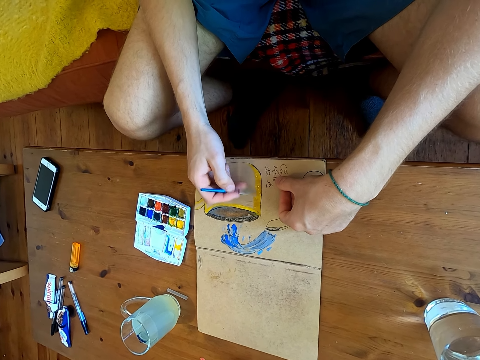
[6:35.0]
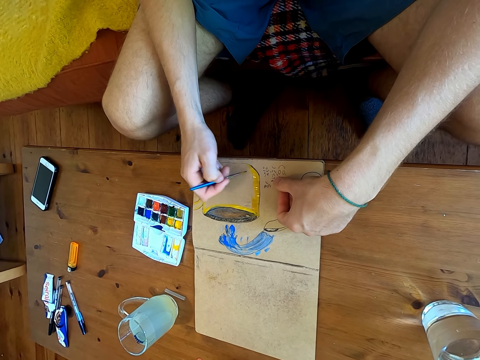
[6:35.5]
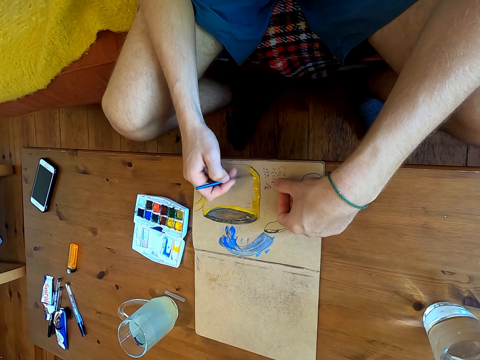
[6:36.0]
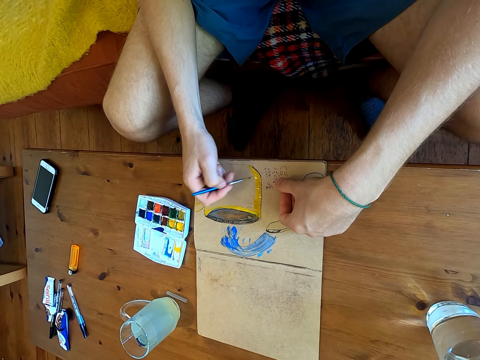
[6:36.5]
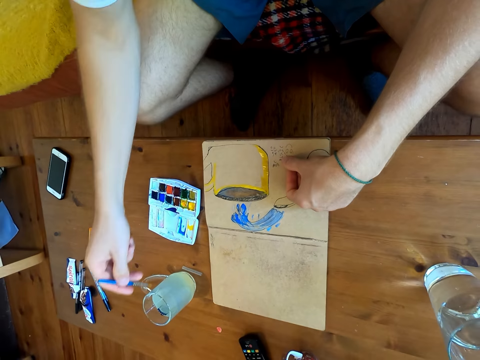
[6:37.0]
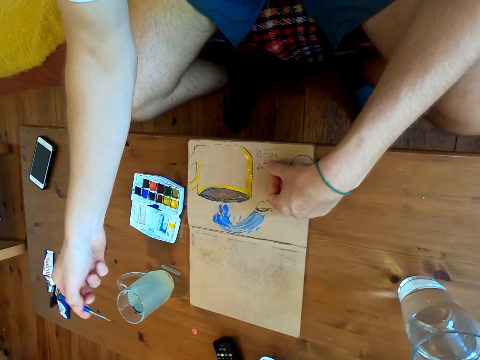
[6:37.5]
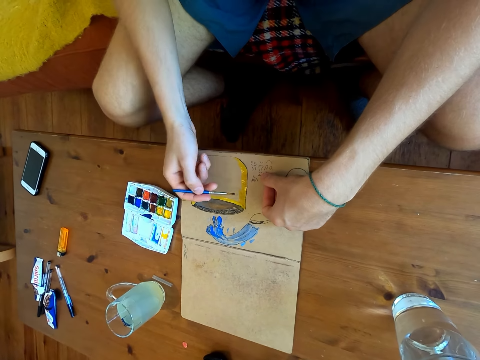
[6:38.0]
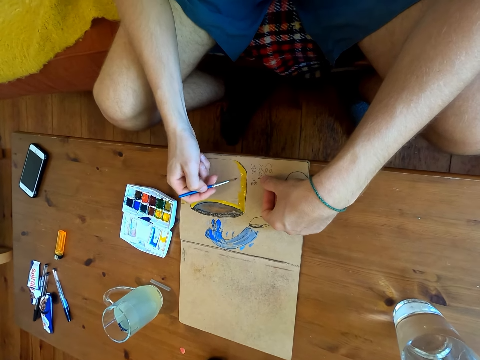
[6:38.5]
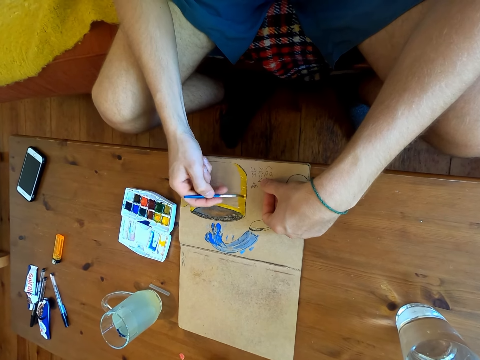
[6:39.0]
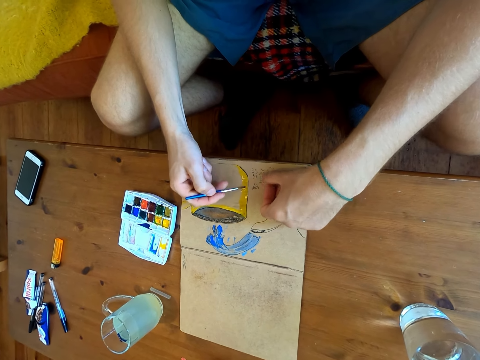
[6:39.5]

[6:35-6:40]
The camera wearer dips the brush into a liquid. They paint on a paper.

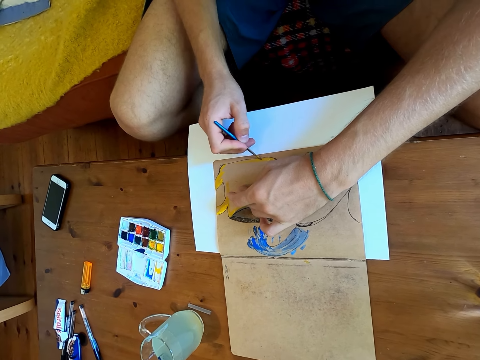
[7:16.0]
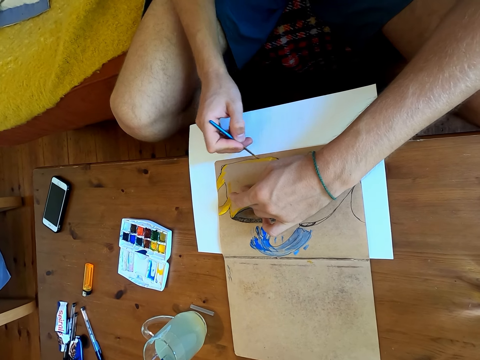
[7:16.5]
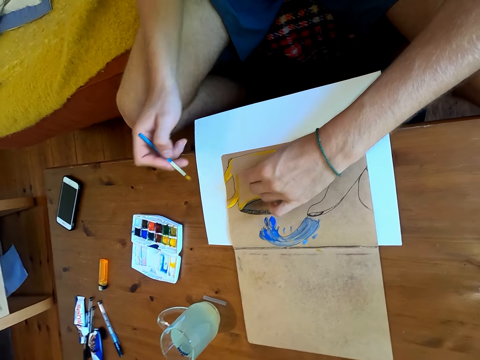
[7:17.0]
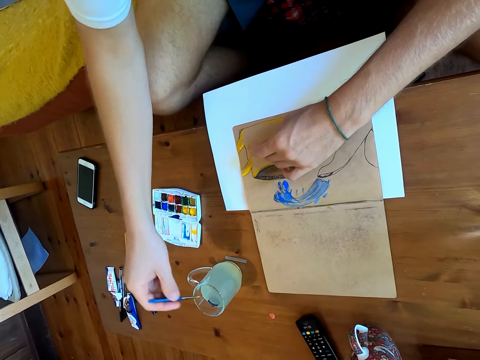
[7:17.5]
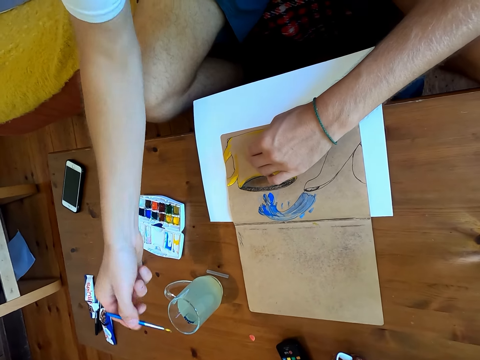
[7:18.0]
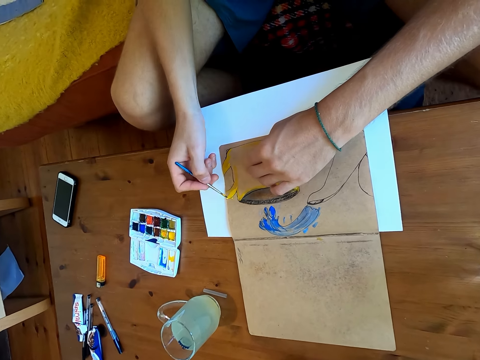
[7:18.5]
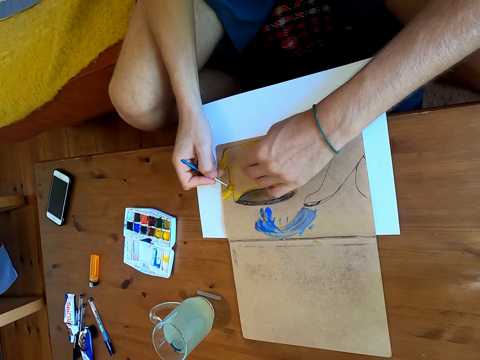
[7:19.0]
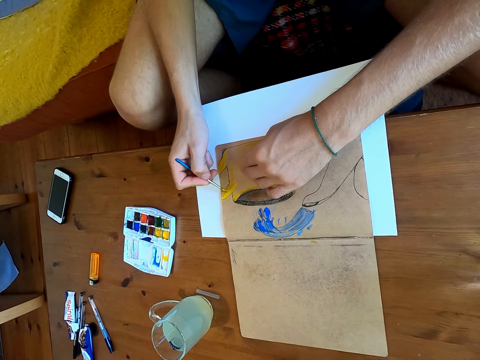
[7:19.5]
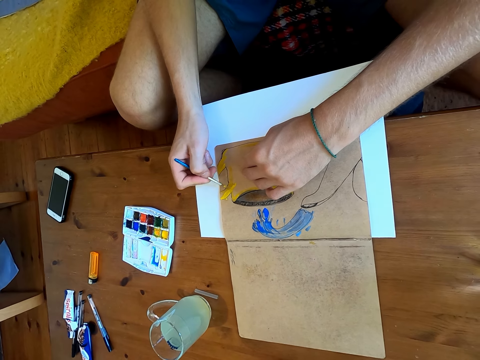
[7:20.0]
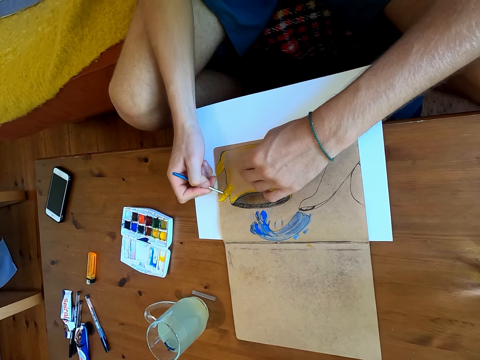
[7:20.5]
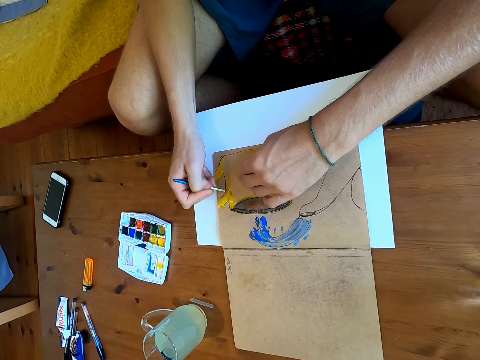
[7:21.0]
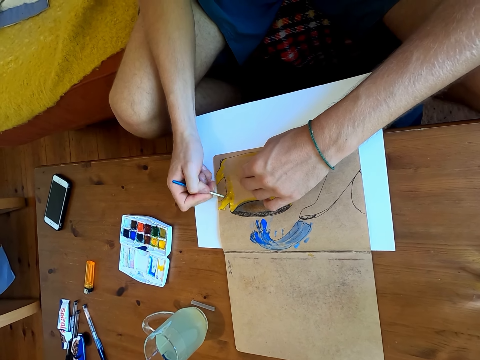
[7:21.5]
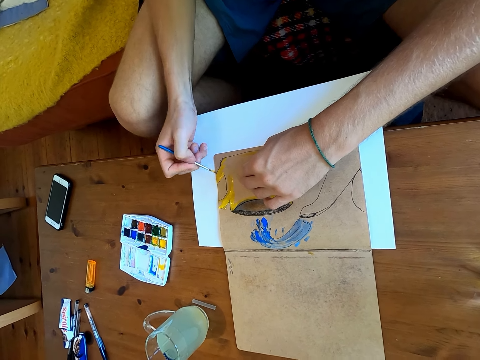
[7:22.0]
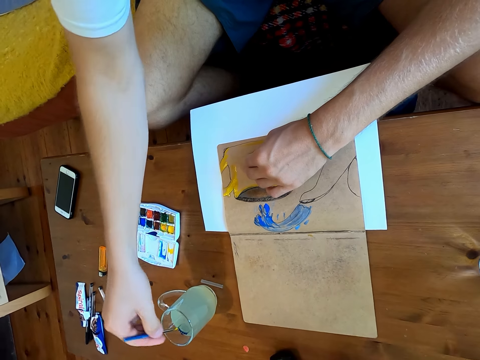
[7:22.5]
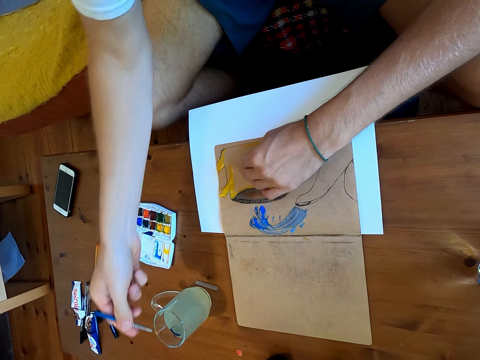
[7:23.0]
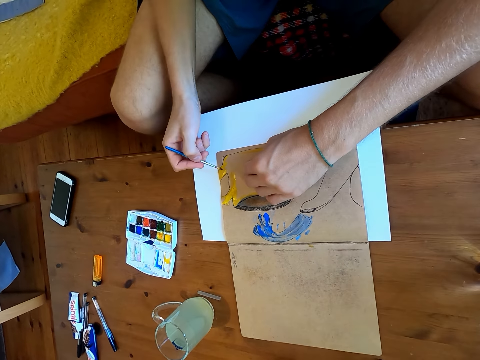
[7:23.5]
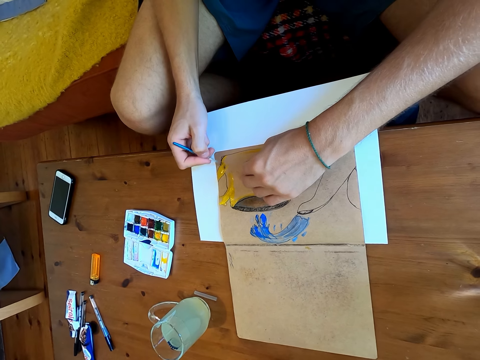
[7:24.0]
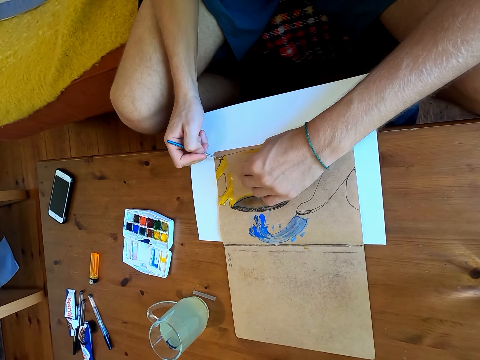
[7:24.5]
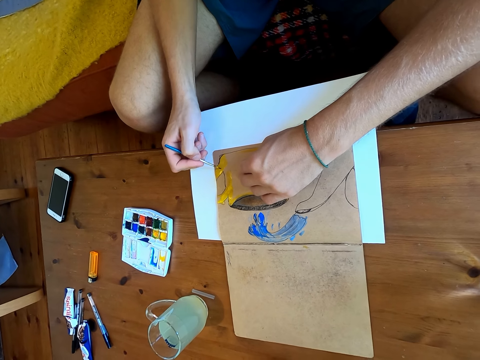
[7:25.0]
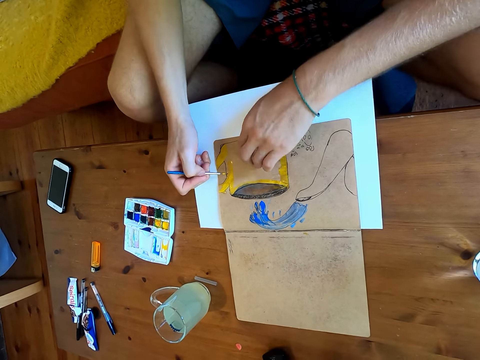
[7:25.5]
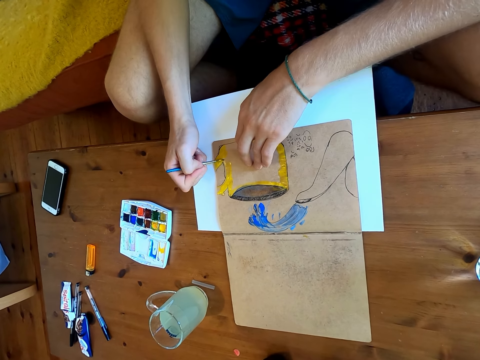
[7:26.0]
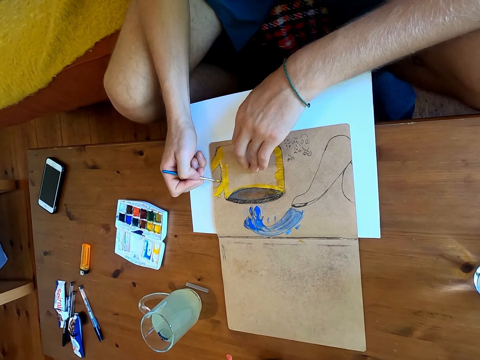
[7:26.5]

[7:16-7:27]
The camera wearer dips the brush into a liquid. They paint on a paper. They dip the brush into the liquid. They paint on the paper.

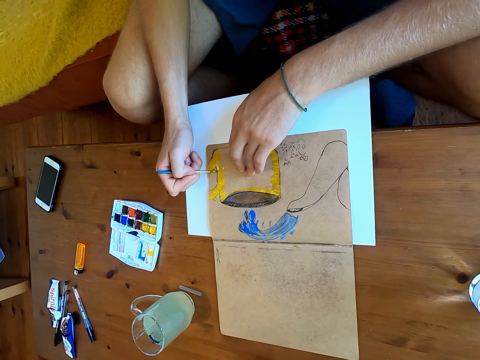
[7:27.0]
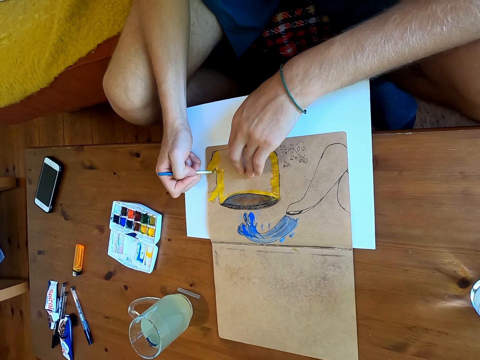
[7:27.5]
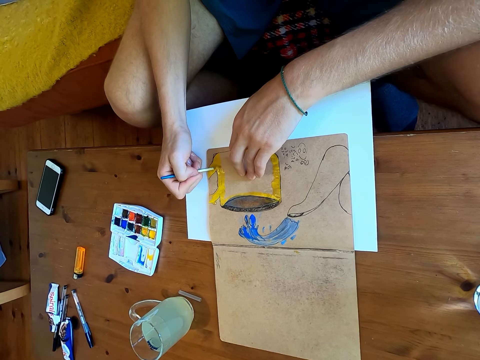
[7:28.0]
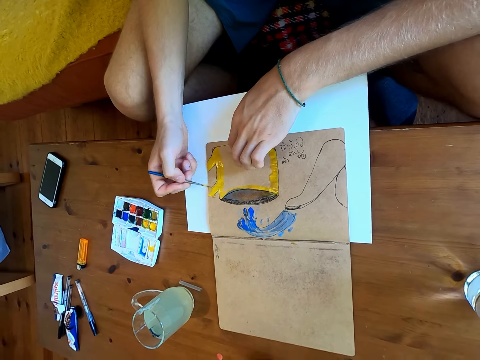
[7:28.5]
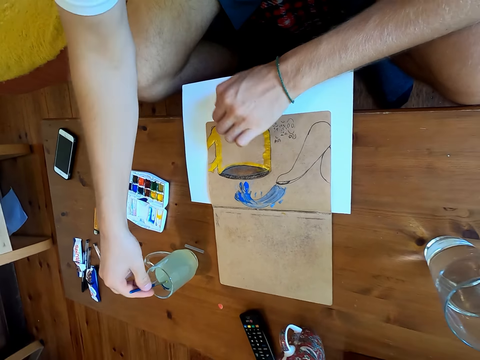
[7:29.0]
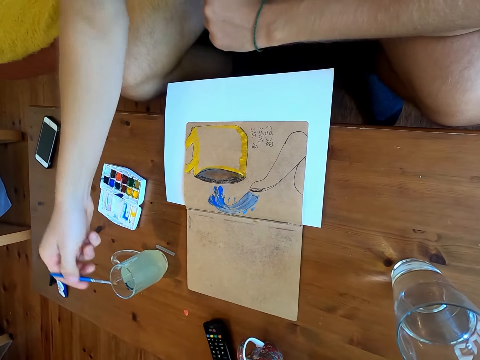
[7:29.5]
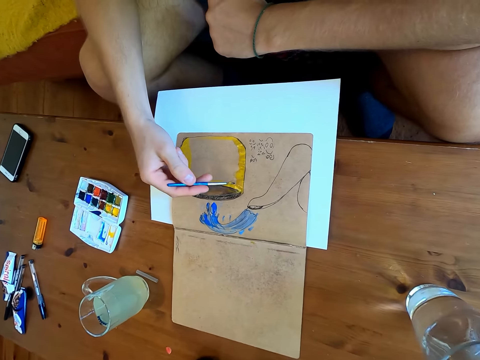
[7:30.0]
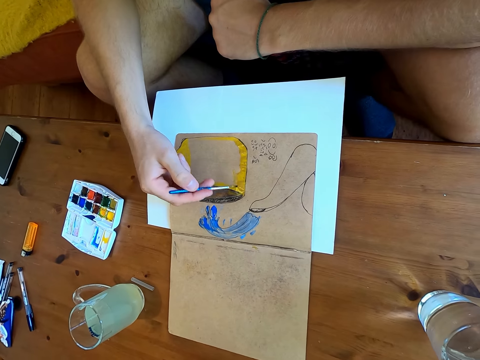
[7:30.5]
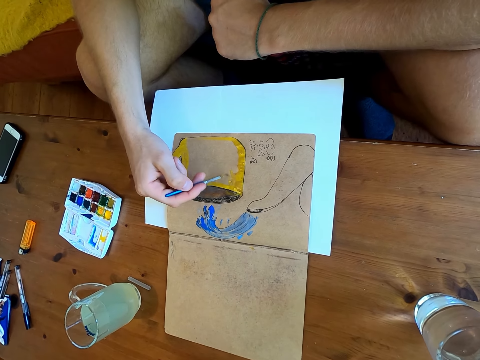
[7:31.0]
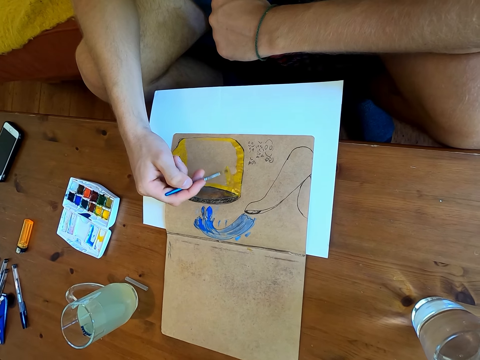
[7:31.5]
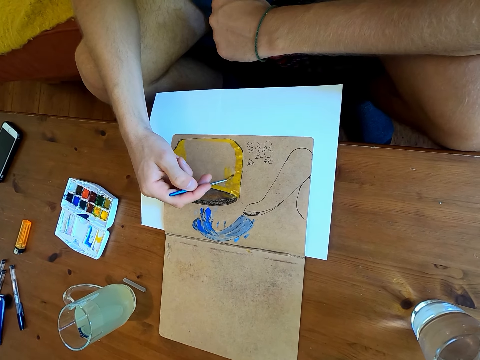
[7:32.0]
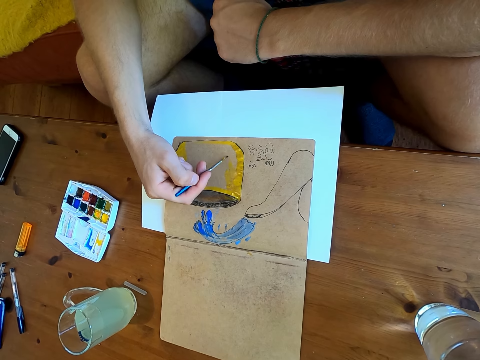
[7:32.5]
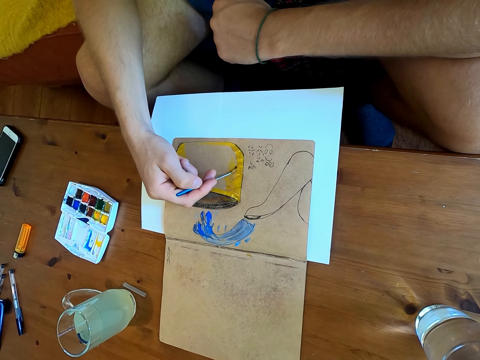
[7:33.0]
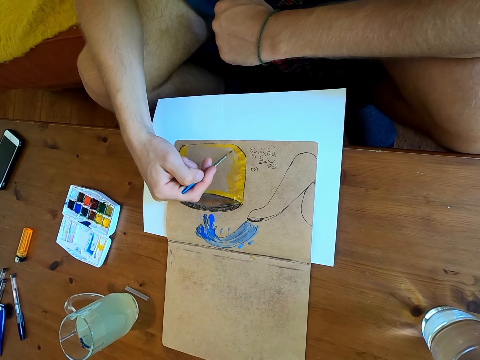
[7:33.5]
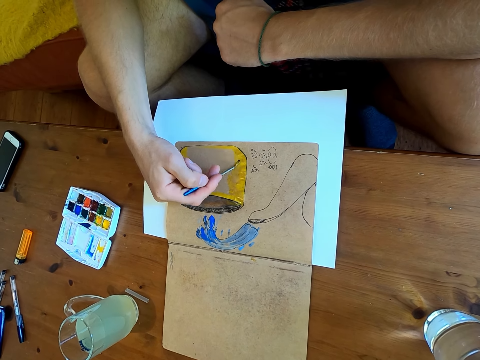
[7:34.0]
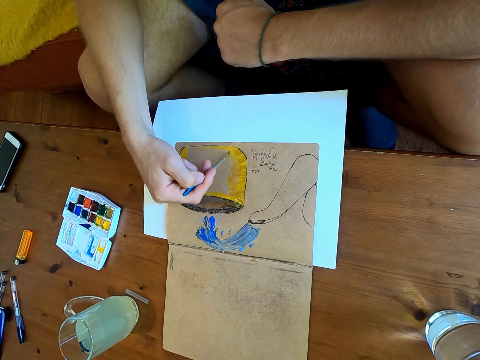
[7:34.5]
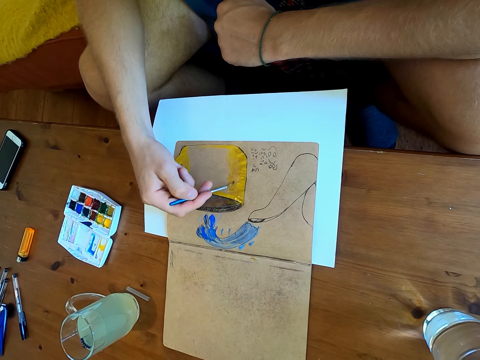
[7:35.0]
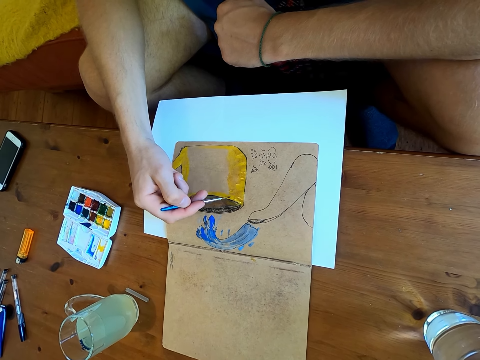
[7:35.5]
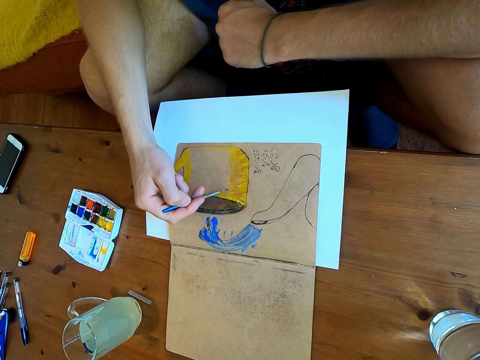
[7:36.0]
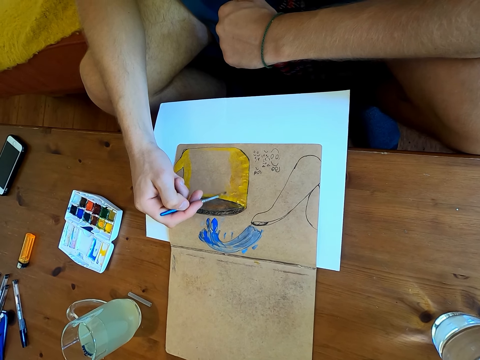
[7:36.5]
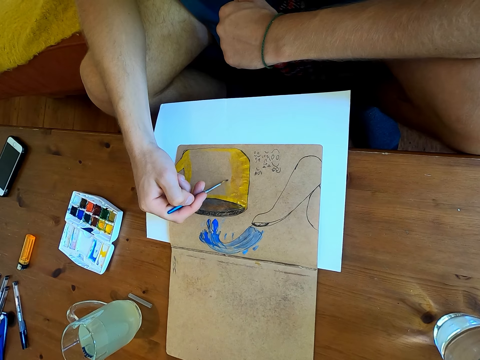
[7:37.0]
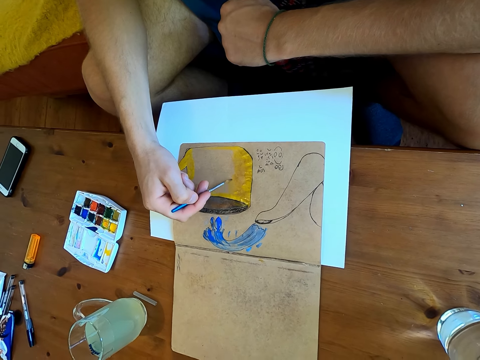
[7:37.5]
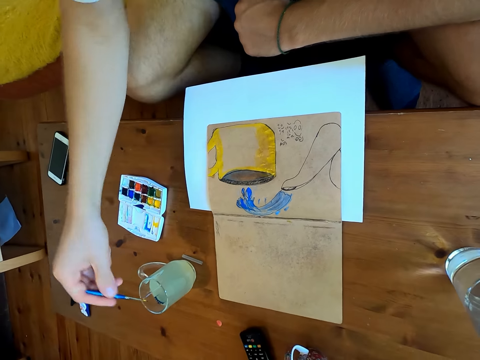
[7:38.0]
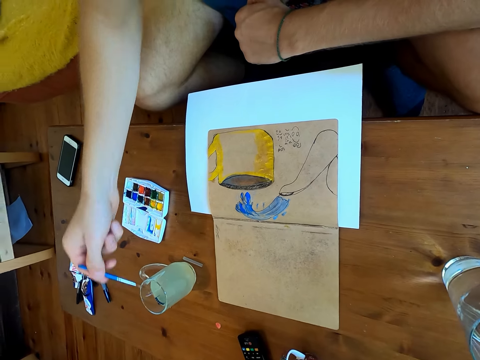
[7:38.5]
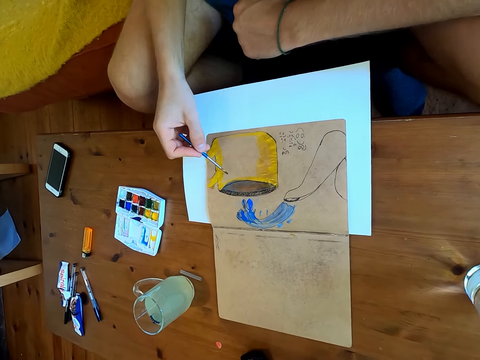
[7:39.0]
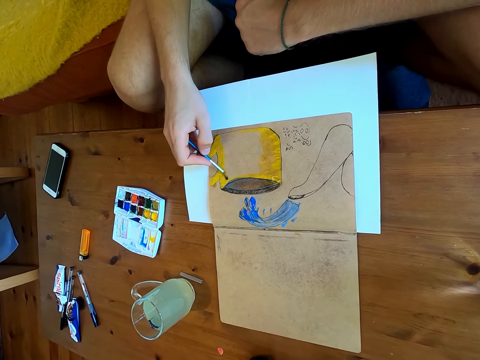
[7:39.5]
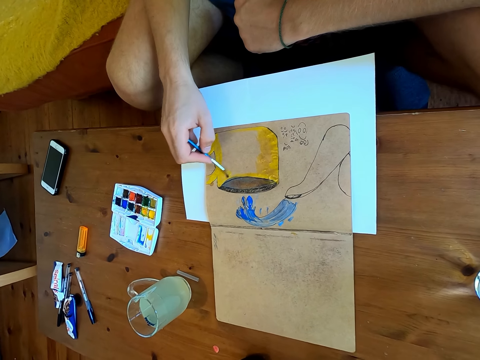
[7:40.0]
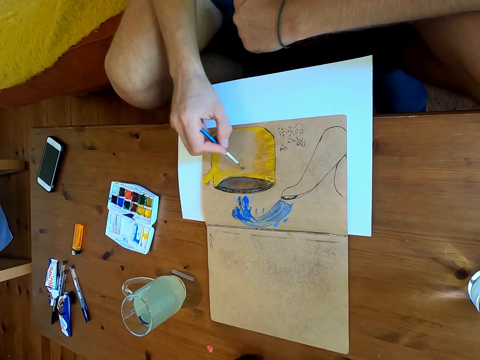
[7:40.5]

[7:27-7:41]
The camera wearer dips the brush into a liquid. They paint on a paper. They dip the brush into the liquid. They paint on the paper.
